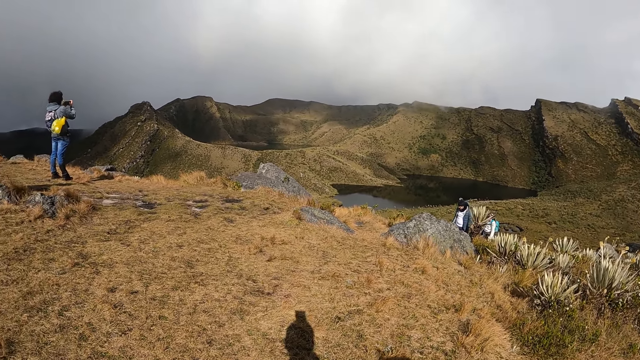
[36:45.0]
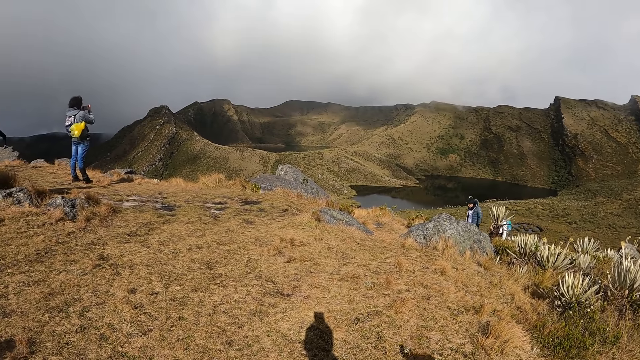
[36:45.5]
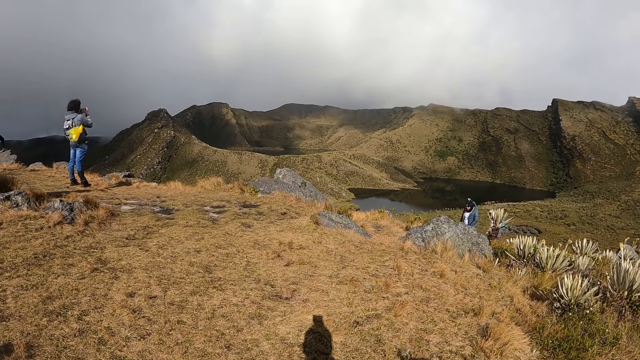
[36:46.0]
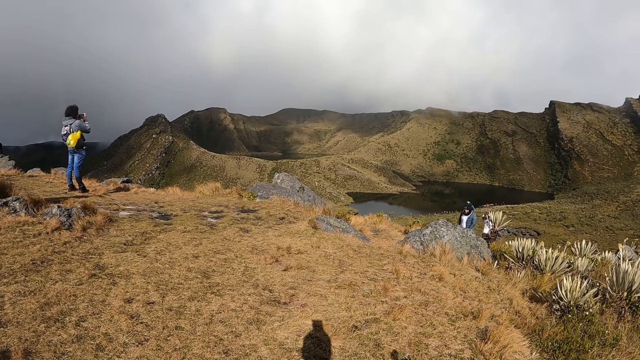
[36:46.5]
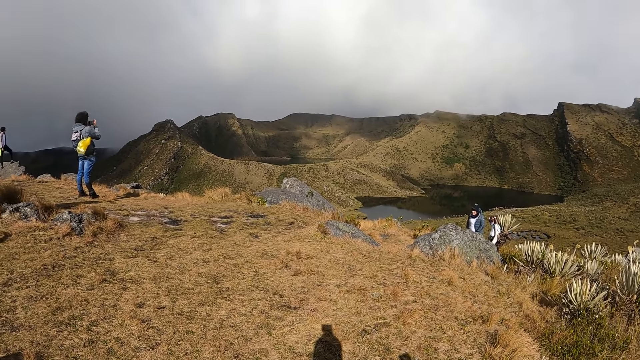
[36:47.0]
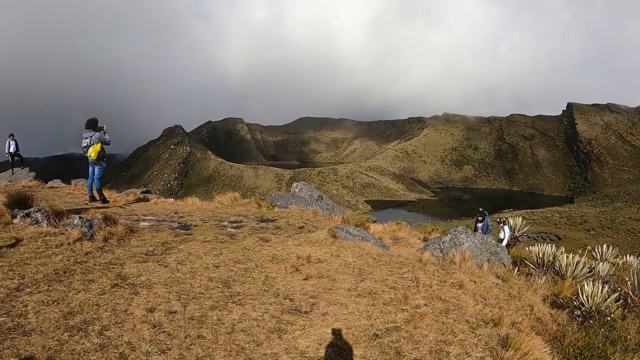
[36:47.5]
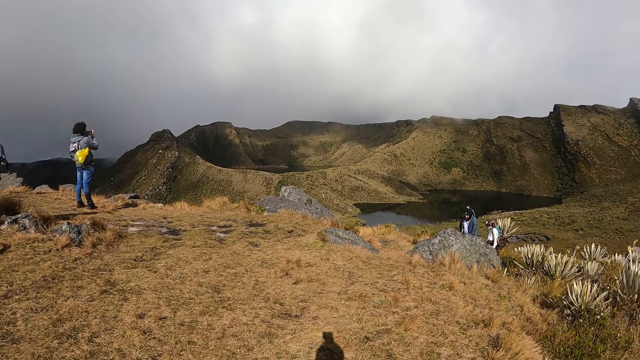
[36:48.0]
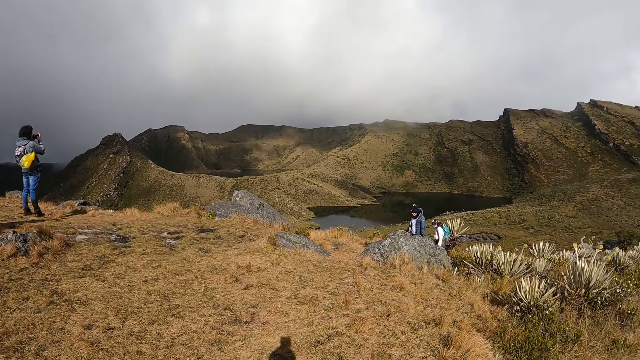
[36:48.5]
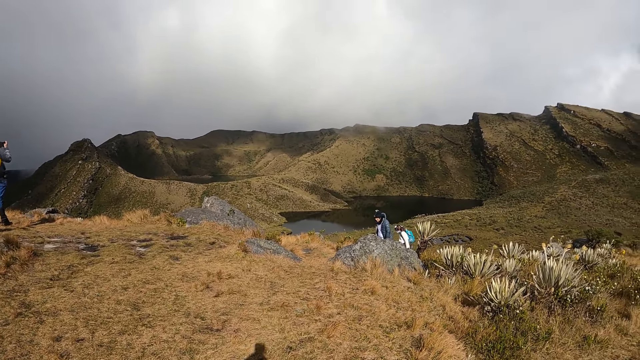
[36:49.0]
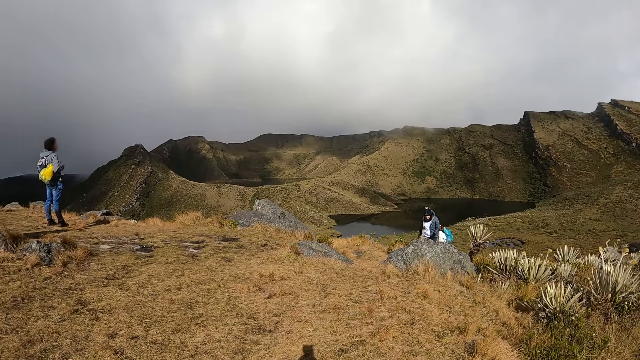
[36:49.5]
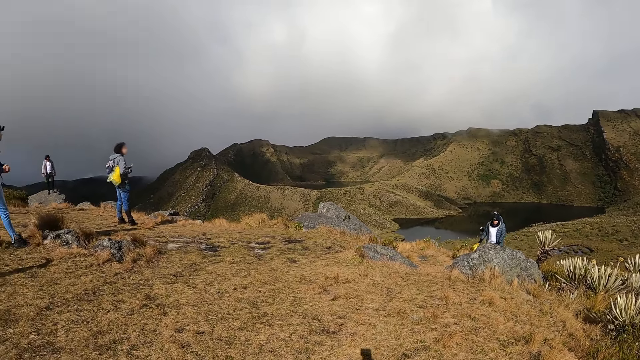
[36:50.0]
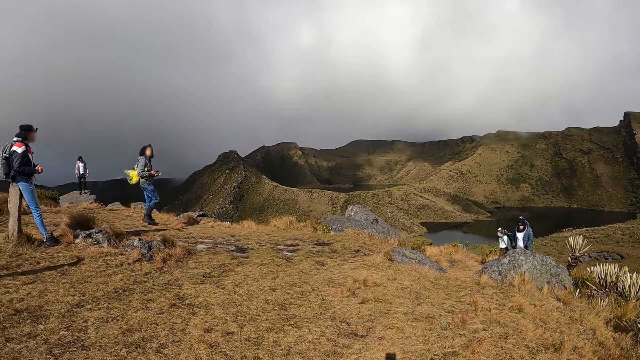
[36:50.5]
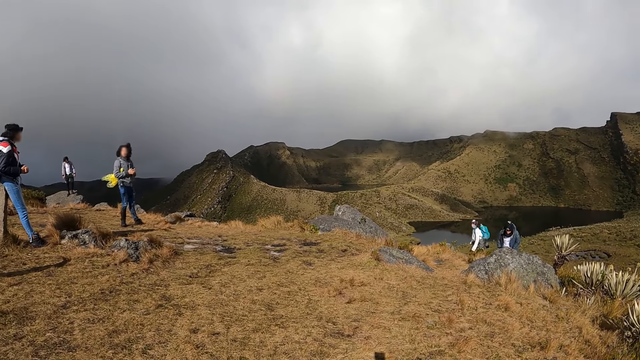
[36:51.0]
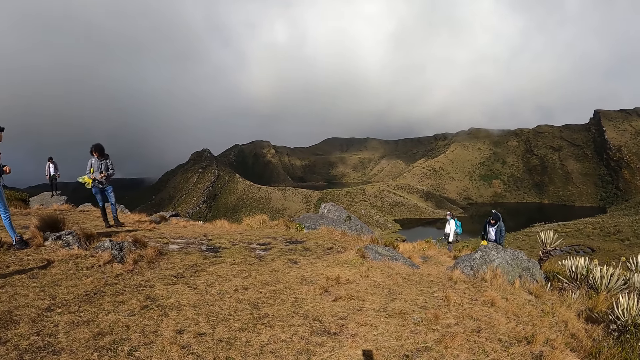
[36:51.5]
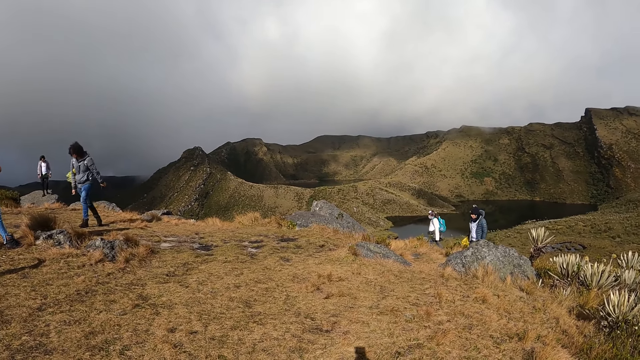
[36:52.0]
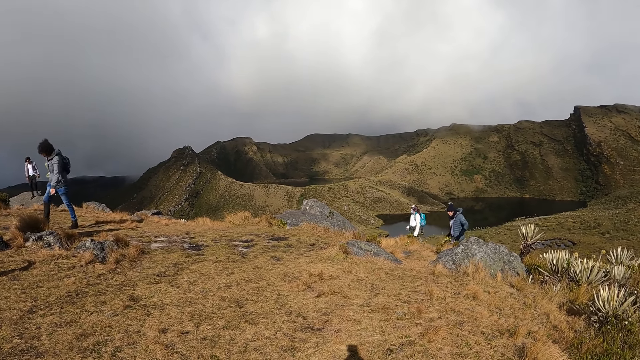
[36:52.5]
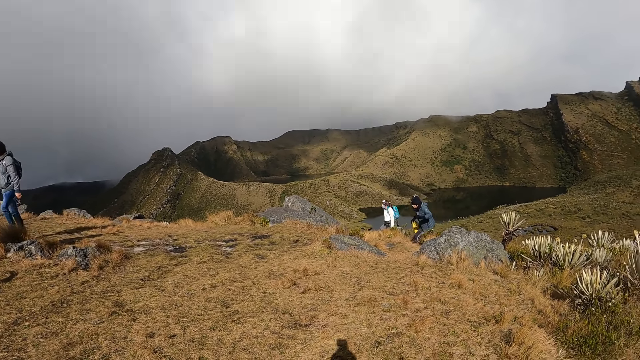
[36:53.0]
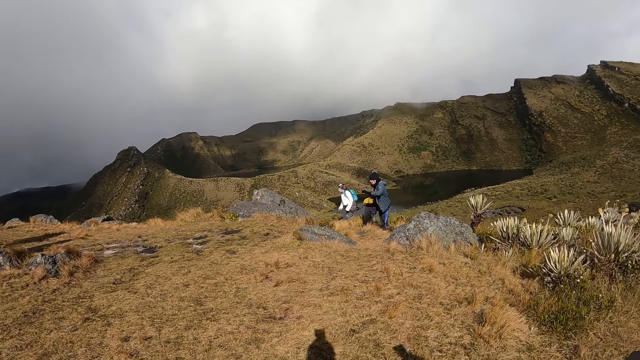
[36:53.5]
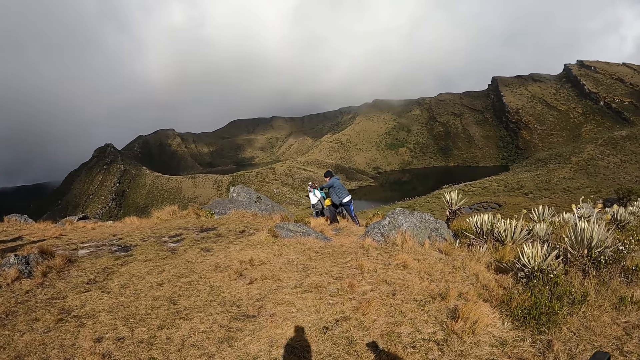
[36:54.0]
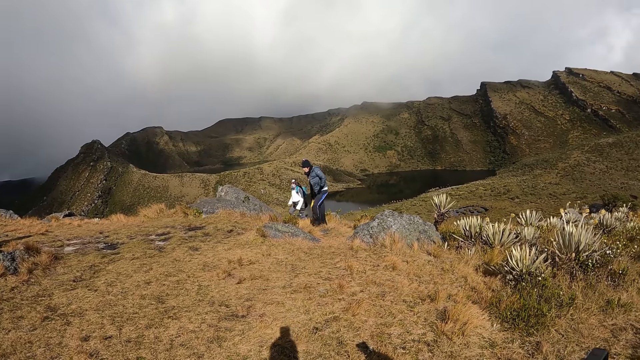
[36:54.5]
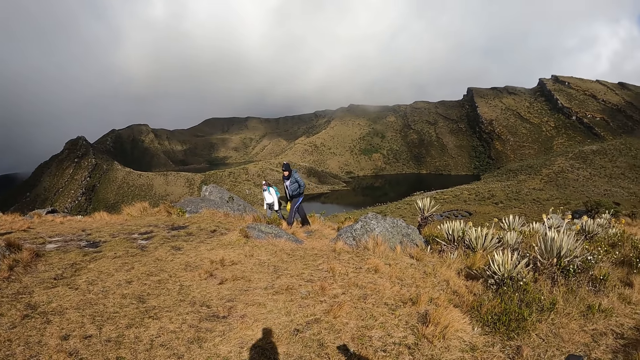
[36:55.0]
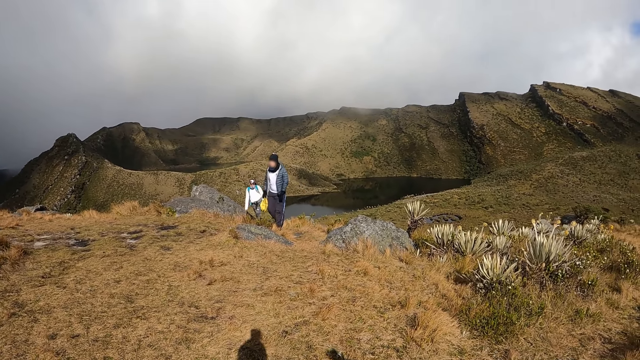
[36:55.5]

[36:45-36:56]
The camera wearer stands on a mountain.

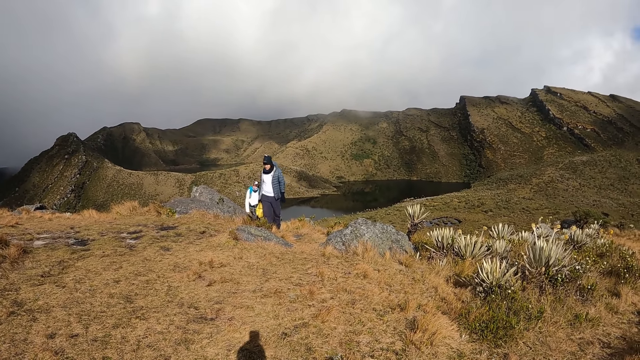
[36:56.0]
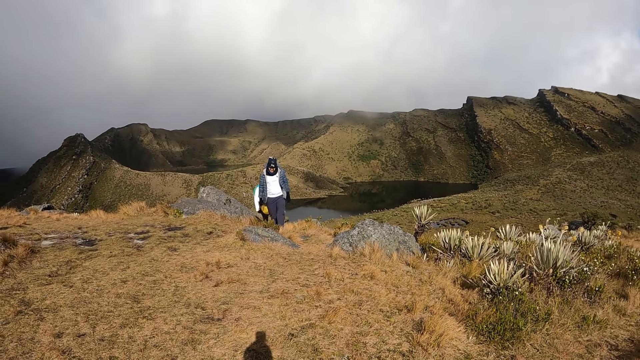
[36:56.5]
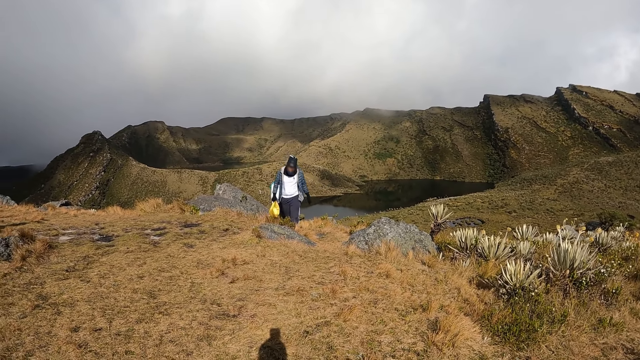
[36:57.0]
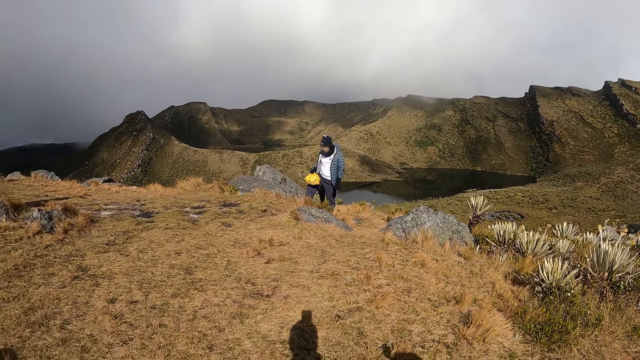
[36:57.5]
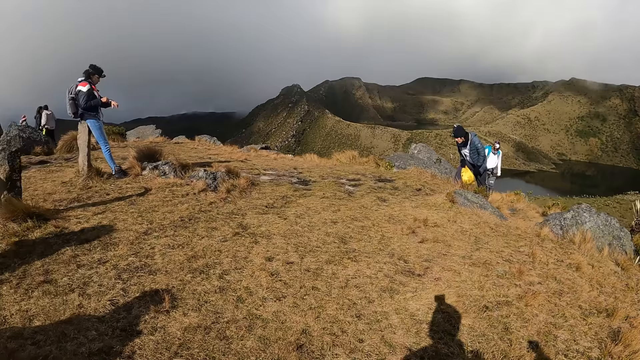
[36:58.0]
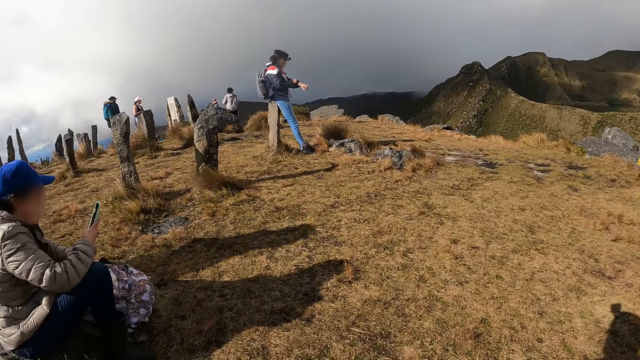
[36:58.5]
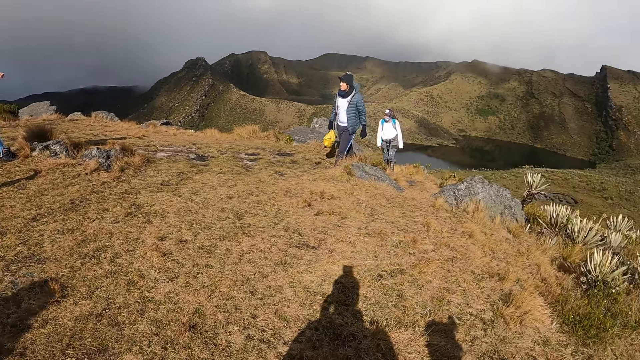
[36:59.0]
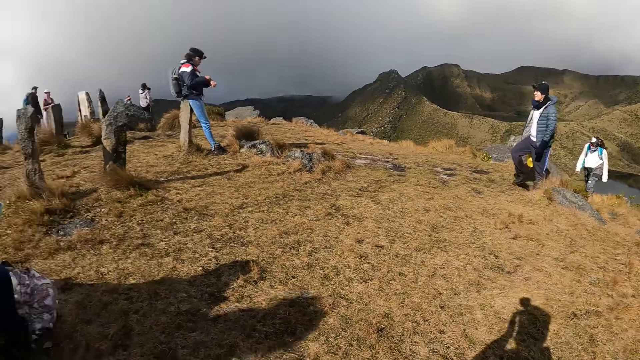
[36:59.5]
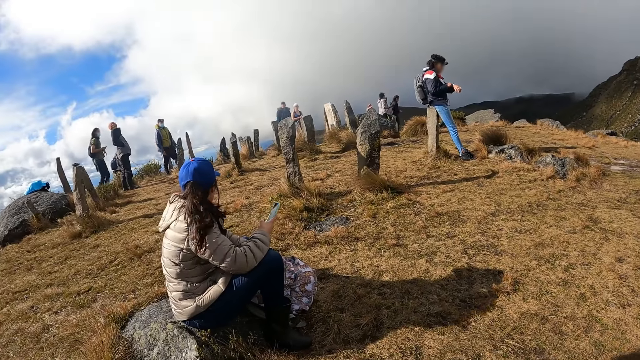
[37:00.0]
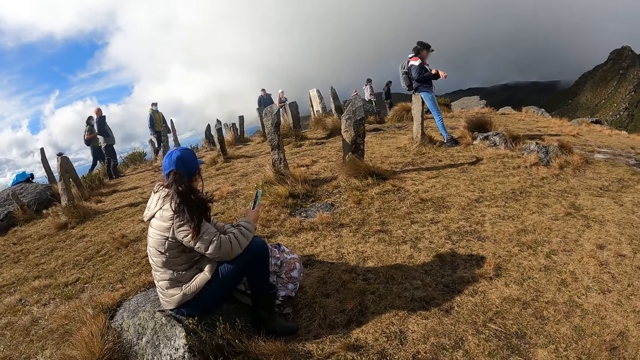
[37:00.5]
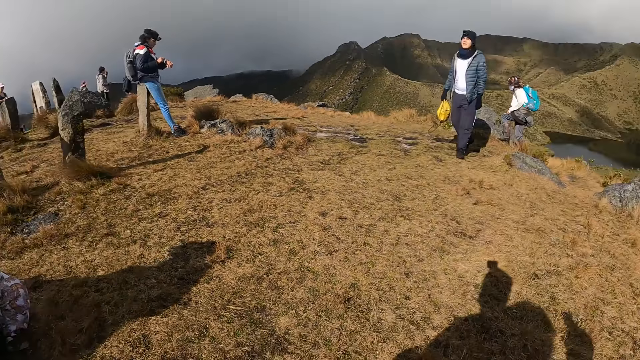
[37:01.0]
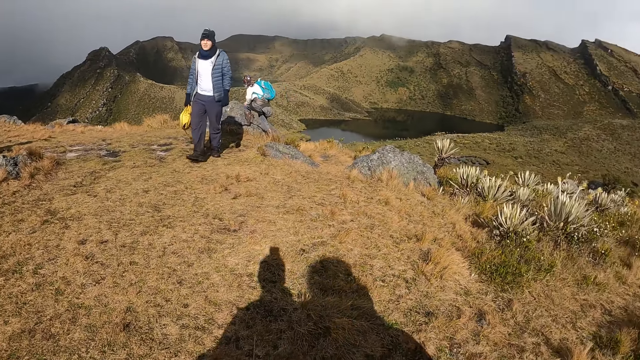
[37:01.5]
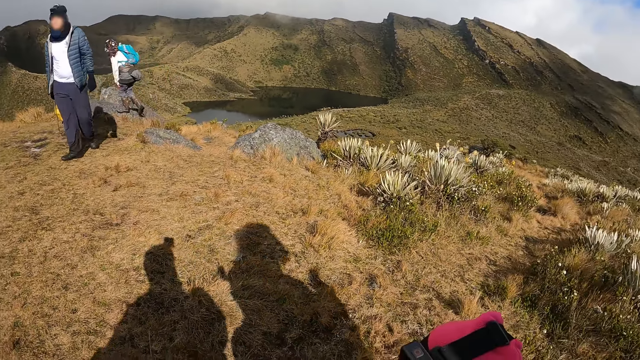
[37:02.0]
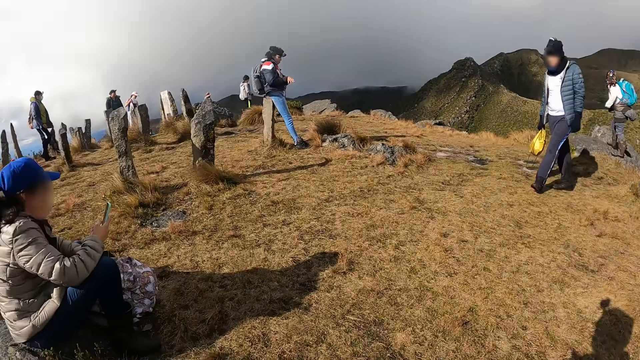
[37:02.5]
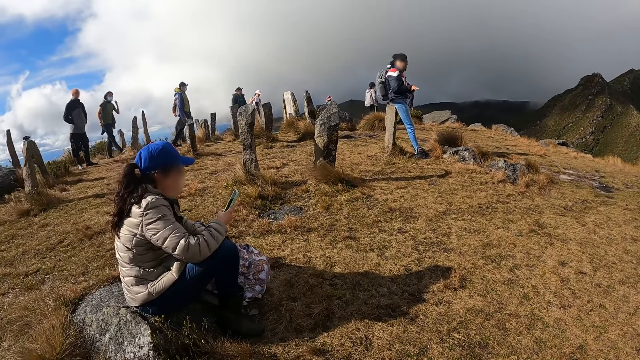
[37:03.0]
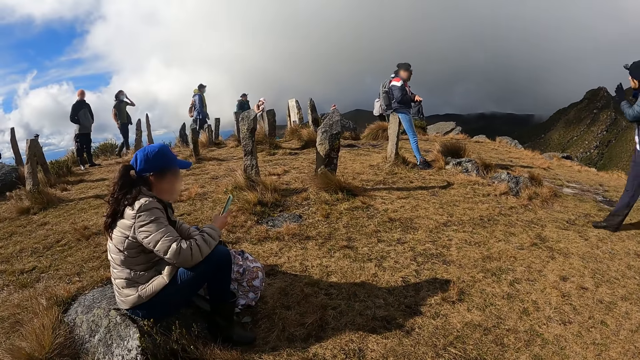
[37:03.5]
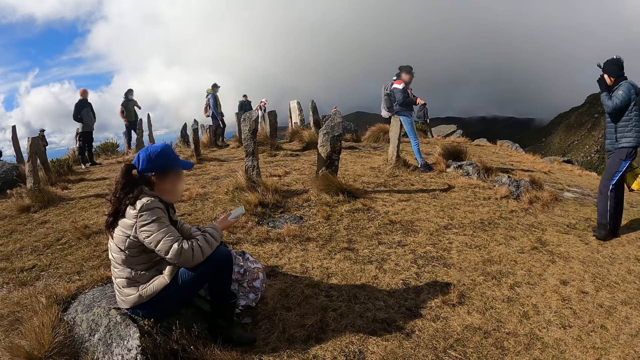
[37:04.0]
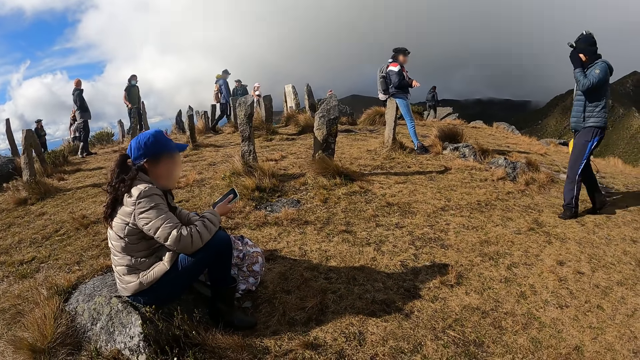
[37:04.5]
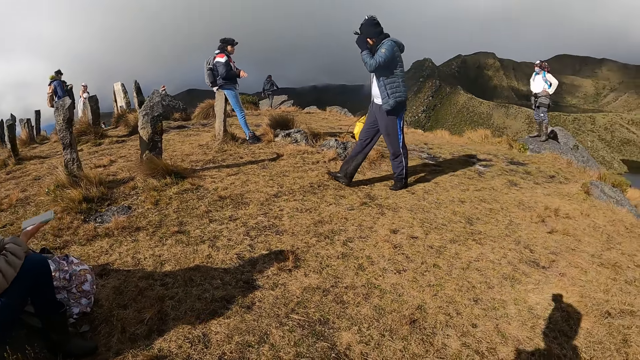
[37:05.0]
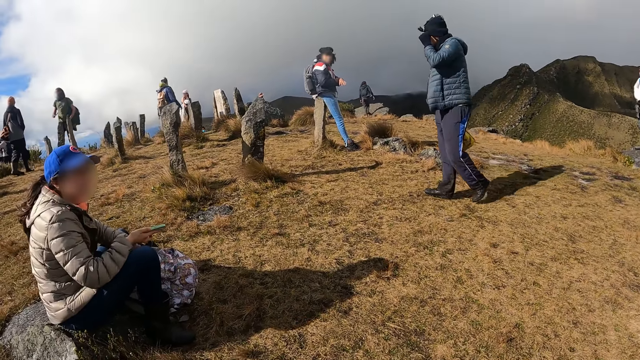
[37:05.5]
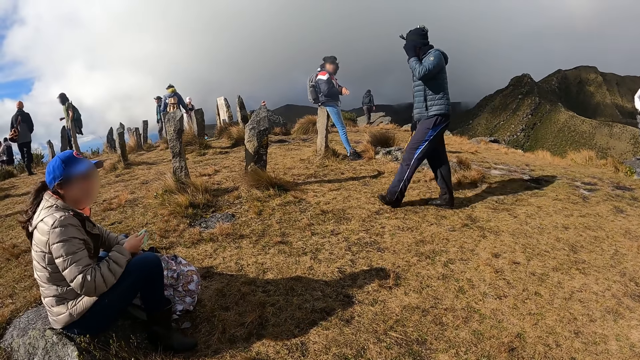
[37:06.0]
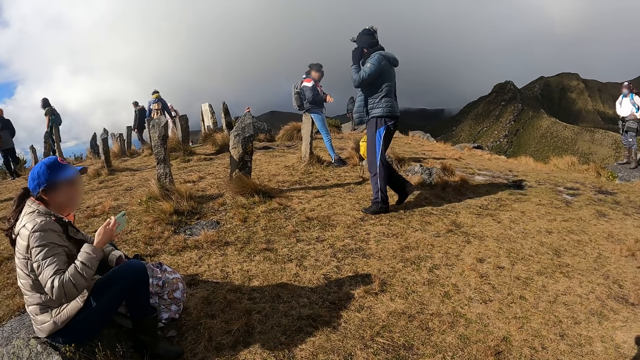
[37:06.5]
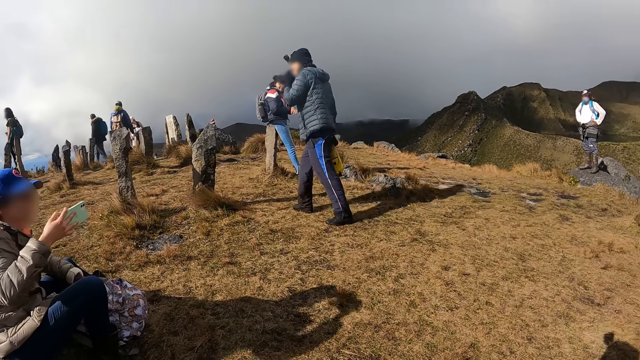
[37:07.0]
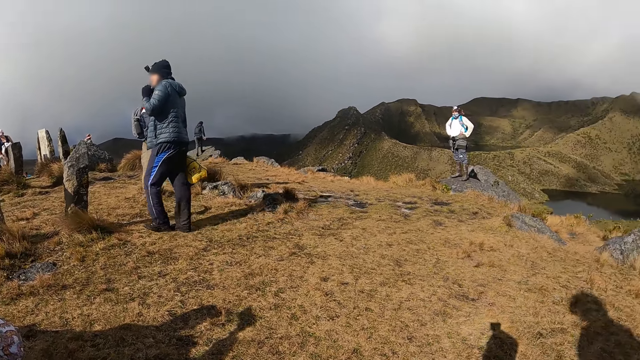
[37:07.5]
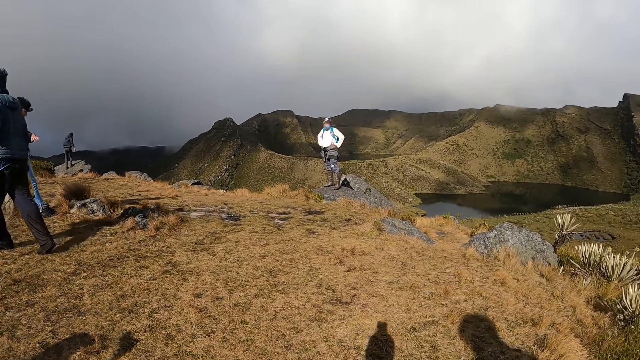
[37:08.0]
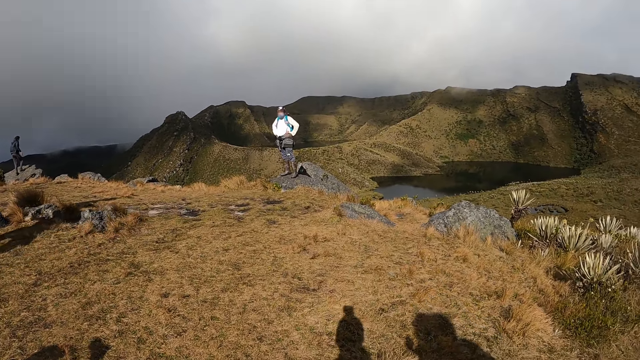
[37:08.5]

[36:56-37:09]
The camera wearer operates a phone with her right hand. A lady operates a mobile phone with the right hand. The lady holds the mobile phone on the right hand. The lady takes a selfie with a phone camera.
